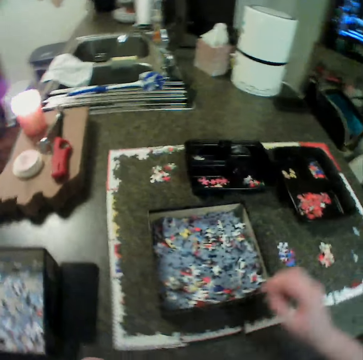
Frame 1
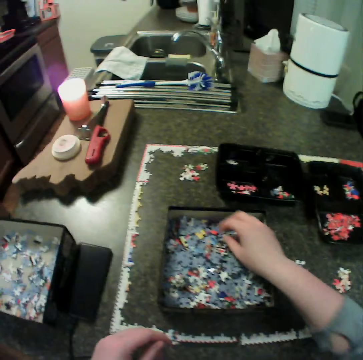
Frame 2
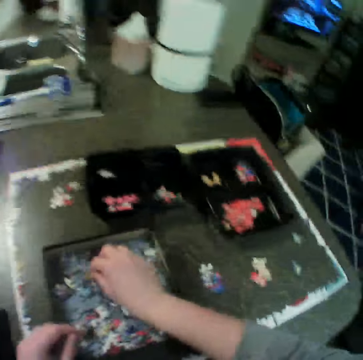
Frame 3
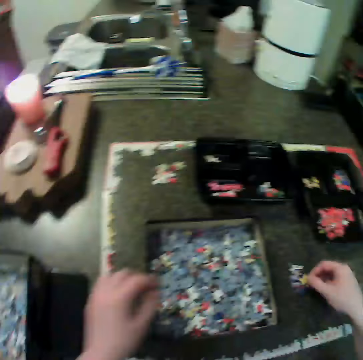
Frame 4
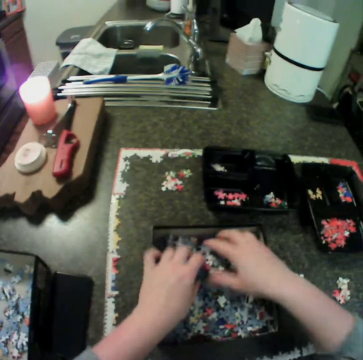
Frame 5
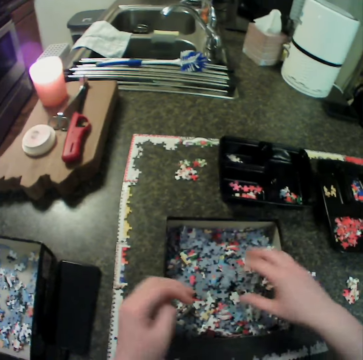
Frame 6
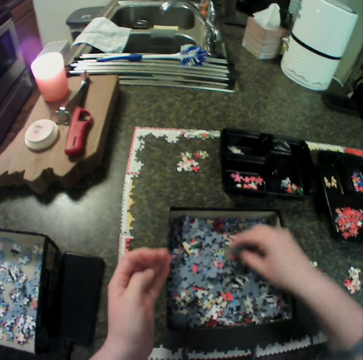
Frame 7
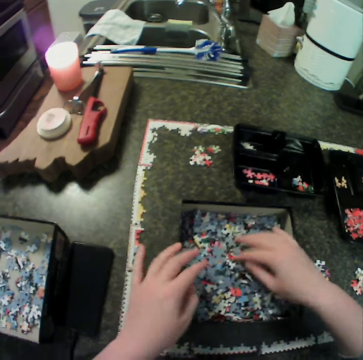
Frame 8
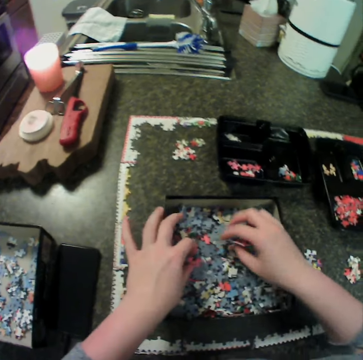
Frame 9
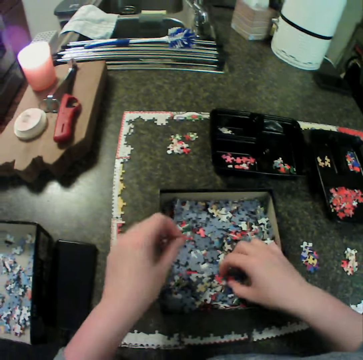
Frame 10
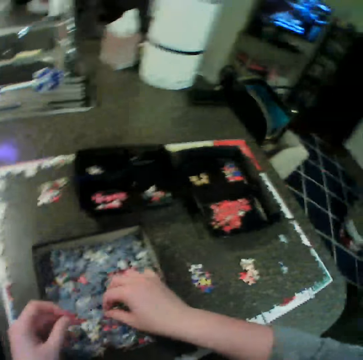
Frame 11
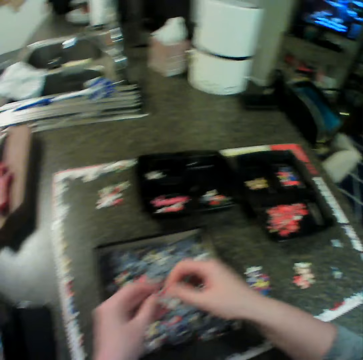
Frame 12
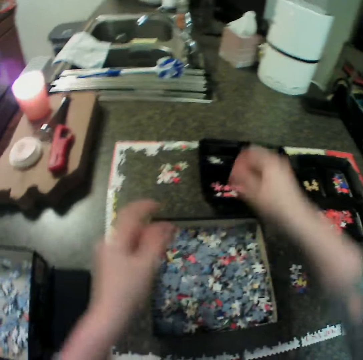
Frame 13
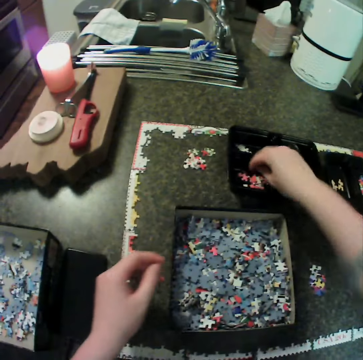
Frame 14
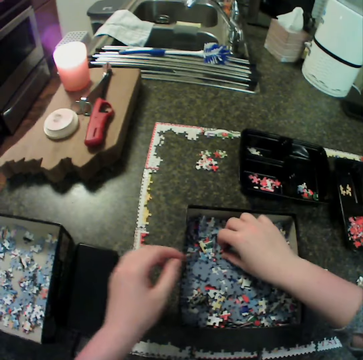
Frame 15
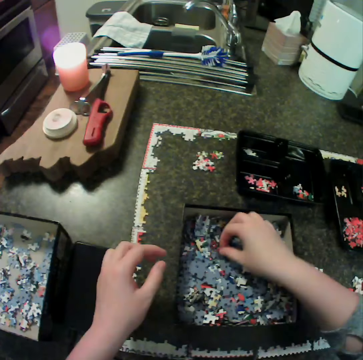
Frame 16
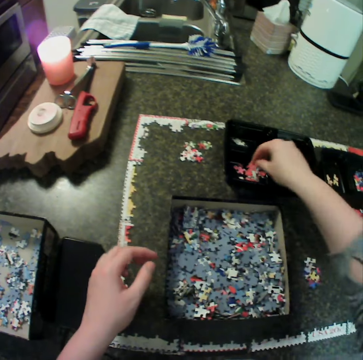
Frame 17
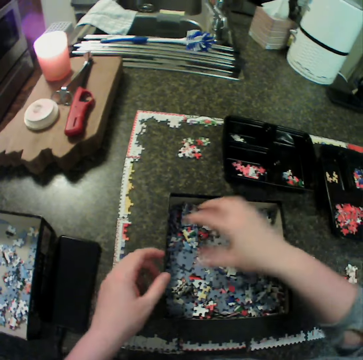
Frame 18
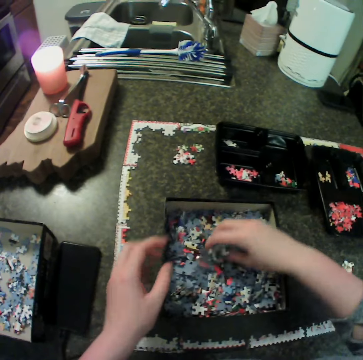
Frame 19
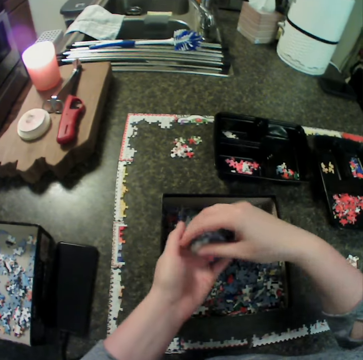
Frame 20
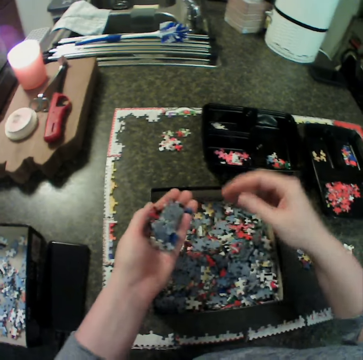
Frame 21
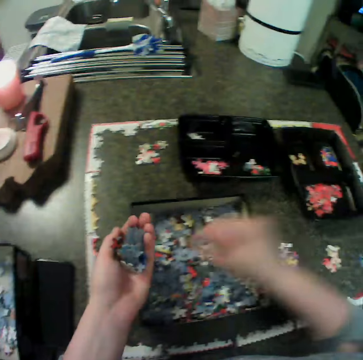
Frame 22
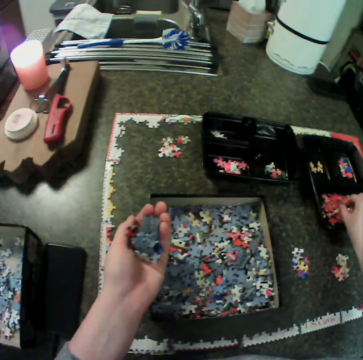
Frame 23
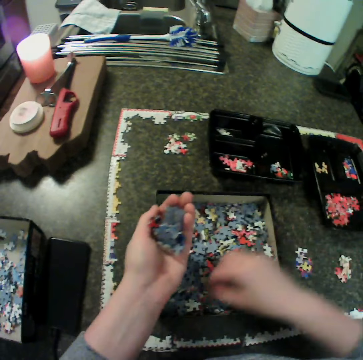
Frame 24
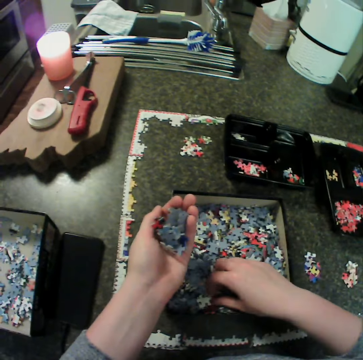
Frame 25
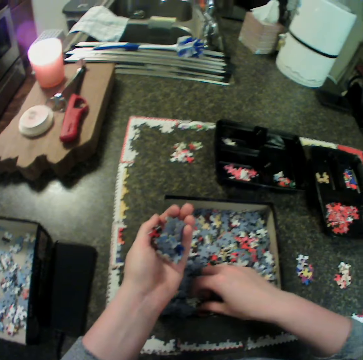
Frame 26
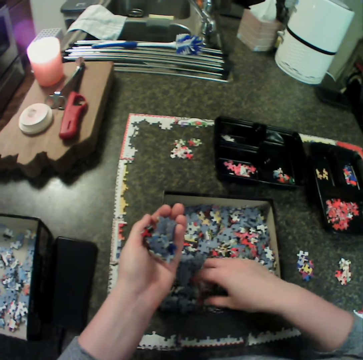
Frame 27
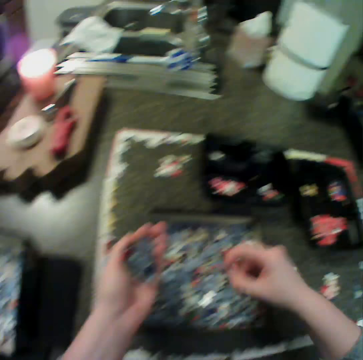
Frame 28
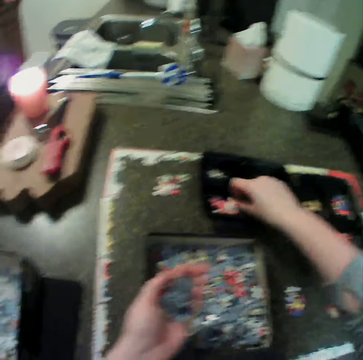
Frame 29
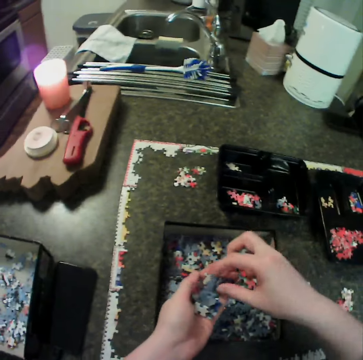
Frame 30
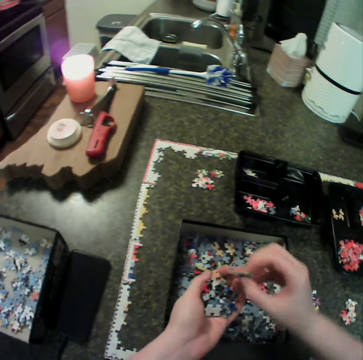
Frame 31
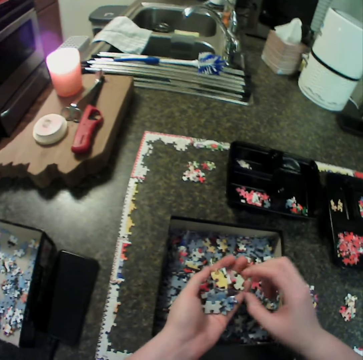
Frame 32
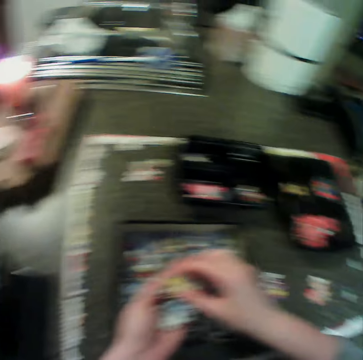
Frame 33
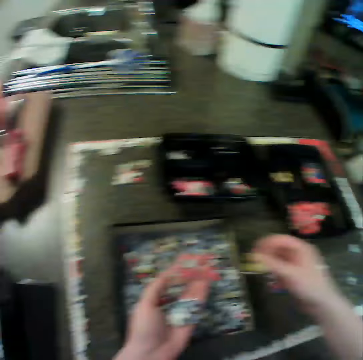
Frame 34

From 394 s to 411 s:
The camera wearer picks up a puzzle piece. She moves jigsaw pieces from the first box to the table. She spreads the puzzle piece. She moves jigsaw pieces from the first box to the second bowl. She drops the puzzle piece in the box. She picks jigsaw pieces from the first box. She drops the pieces in her left hand. She moves jigsaw pieces from her left hand to the first bowl. She moves jigsaw pieces from her left hand to the second bowl.

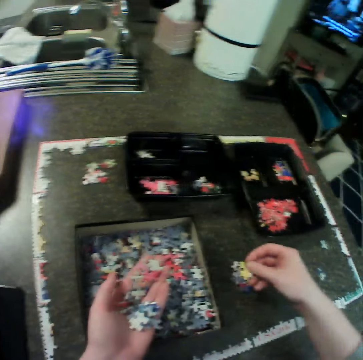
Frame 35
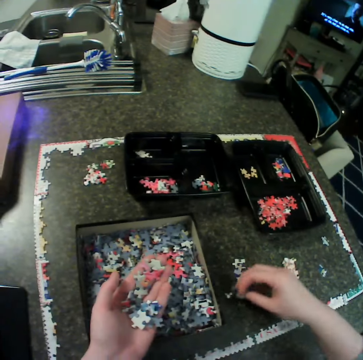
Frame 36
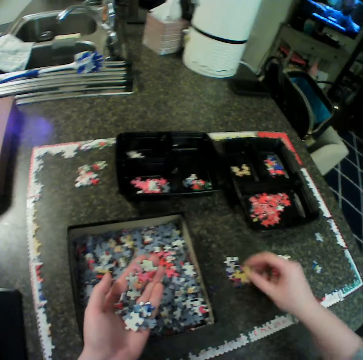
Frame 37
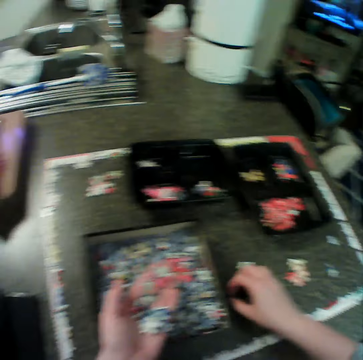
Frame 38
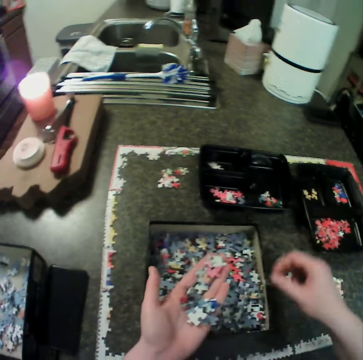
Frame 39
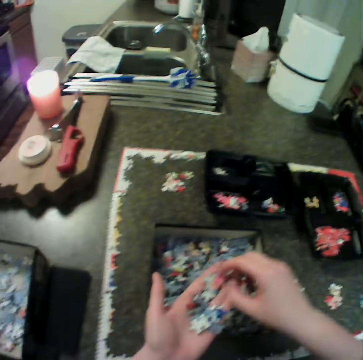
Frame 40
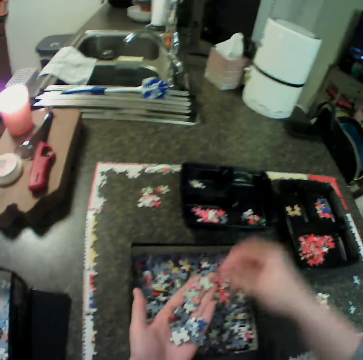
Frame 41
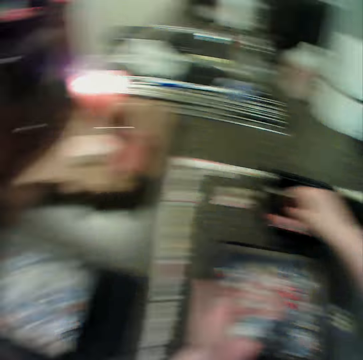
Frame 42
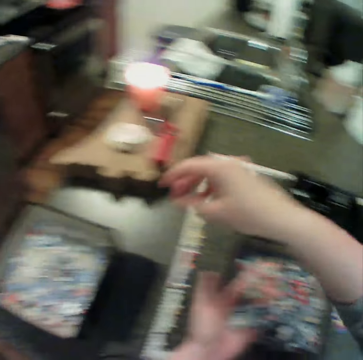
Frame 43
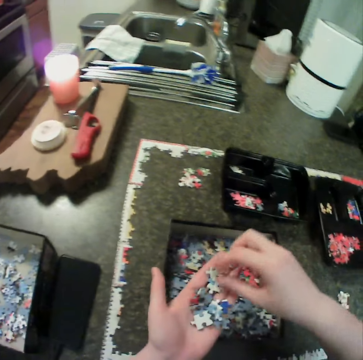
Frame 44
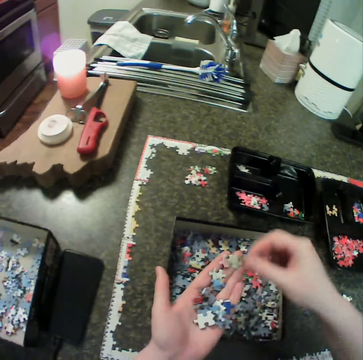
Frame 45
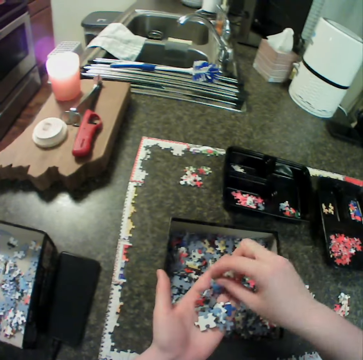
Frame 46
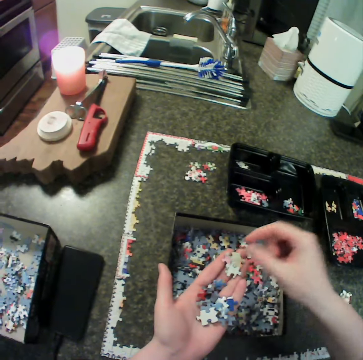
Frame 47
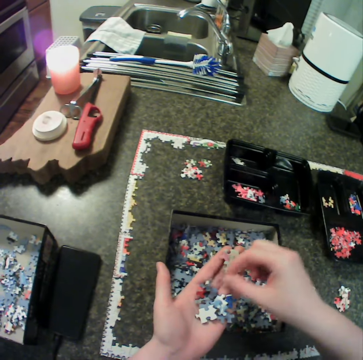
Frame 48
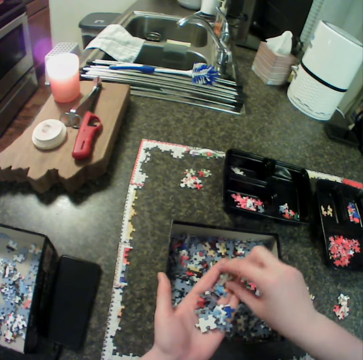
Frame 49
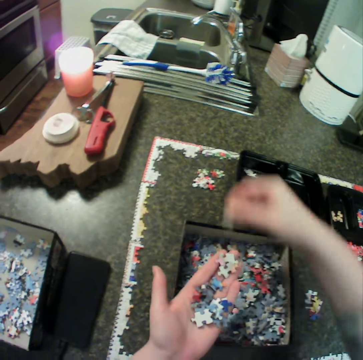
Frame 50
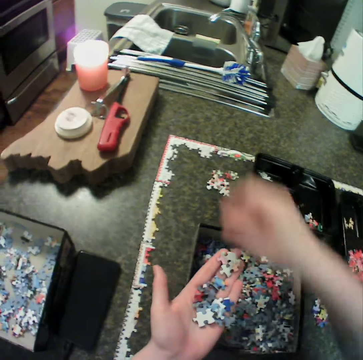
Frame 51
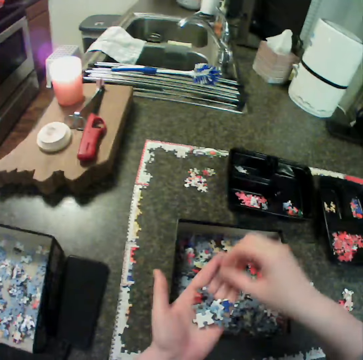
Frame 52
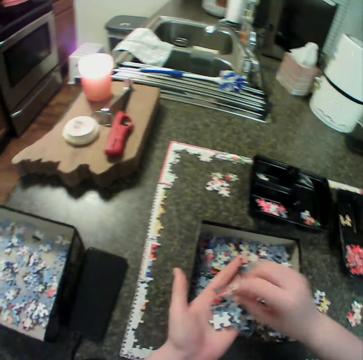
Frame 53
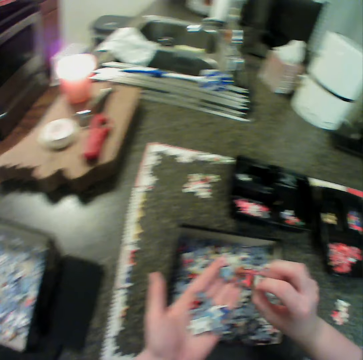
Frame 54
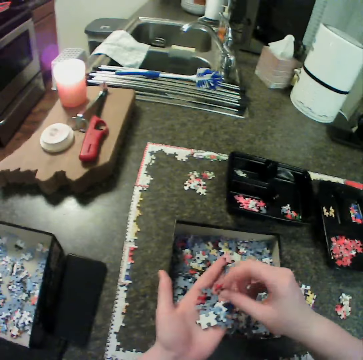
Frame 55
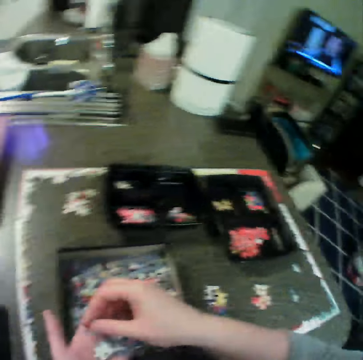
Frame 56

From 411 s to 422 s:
The camera wearer moves jigsaw pieces from her left hand to the table. She moves a jigsaw piece from the table to her left hand. She moves jigsaw pieces from her left hand to the second bowl. She moves jigsaw pieces from her left hand to the first box. She moves the pieces on her left hand. She moves jigsaw pieces from her left hand to the table.

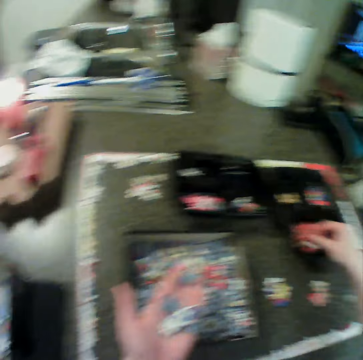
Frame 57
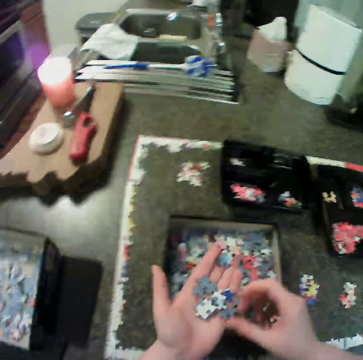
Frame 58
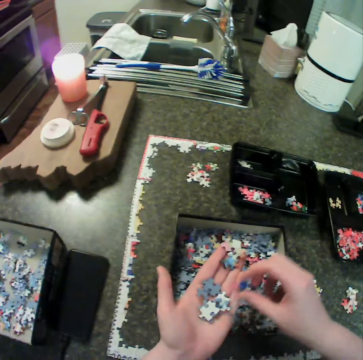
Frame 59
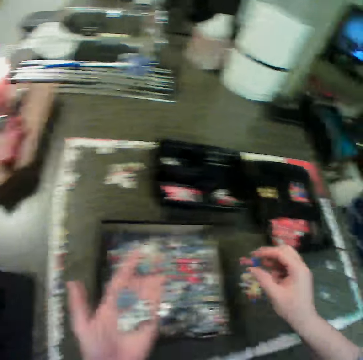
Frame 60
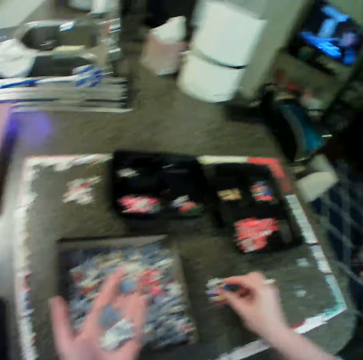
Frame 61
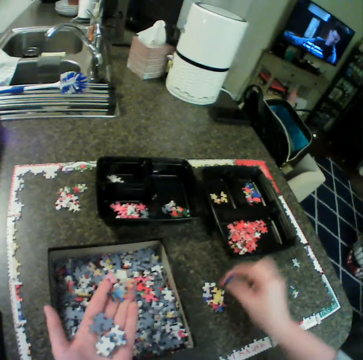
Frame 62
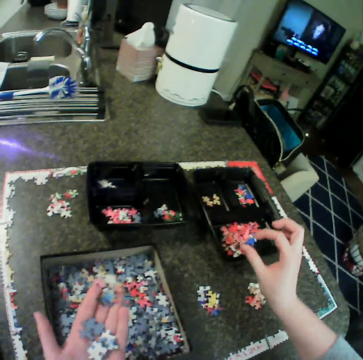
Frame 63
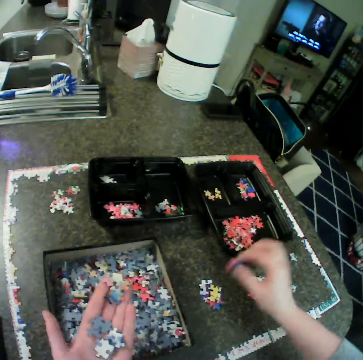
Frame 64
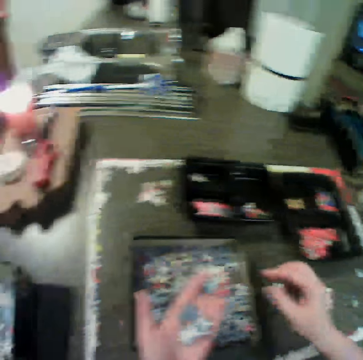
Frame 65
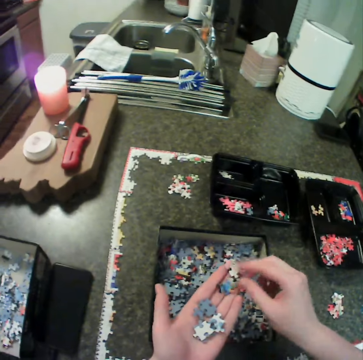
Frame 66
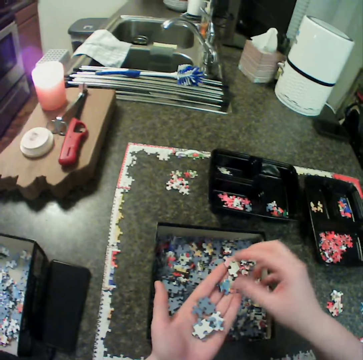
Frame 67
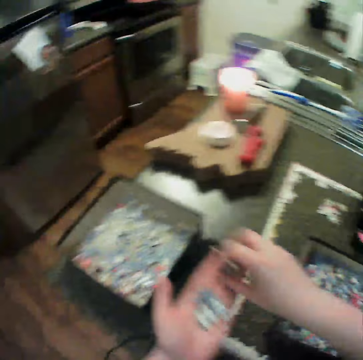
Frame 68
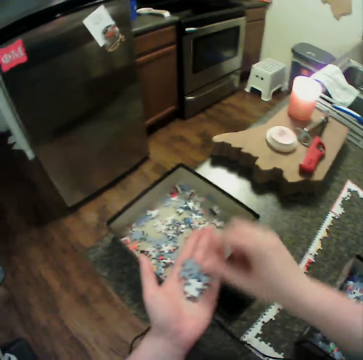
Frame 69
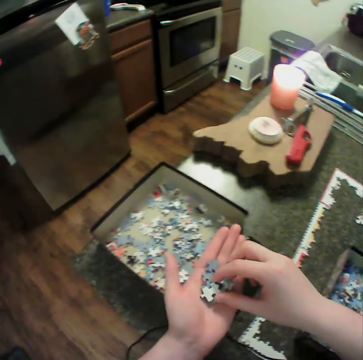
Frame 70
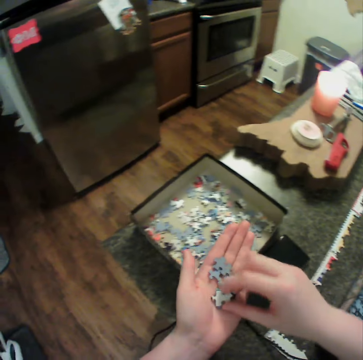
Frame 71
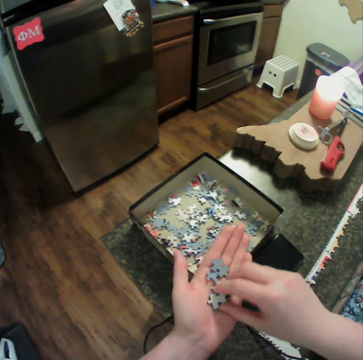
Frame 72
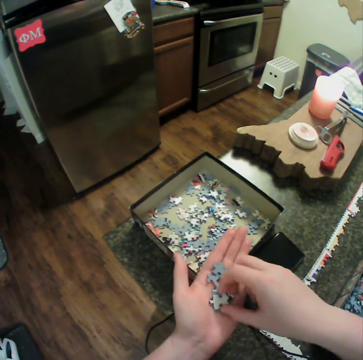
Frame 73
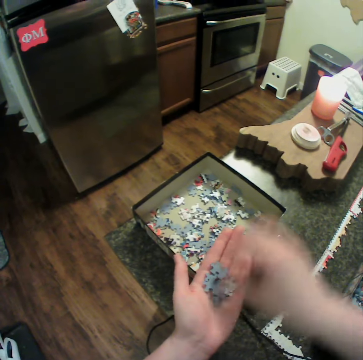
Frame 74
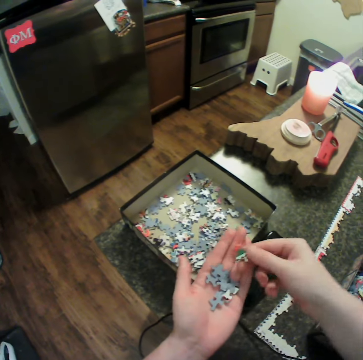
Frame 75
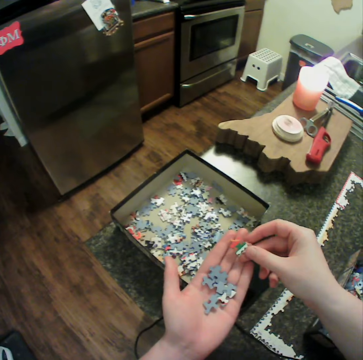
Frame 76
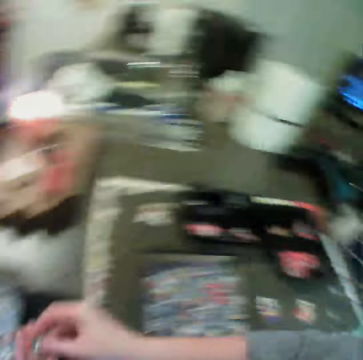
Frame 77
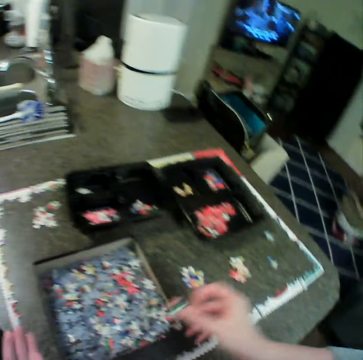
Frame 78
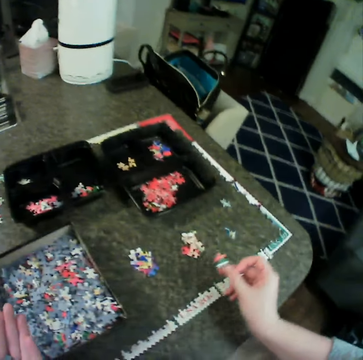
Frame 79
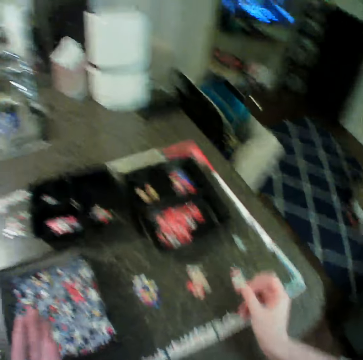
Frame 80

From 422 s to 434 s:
The camera wearer moves jigsaw pieces from her left hand to the first bowl. She moves jigsaw pieces from her left hand to the table. She moves jigsaw pieces from her left hand to the second box.
